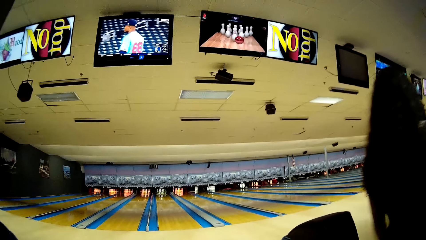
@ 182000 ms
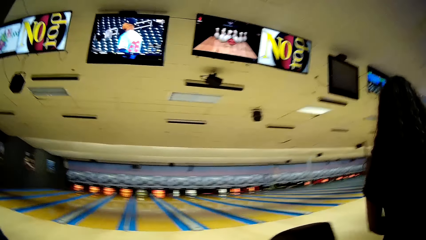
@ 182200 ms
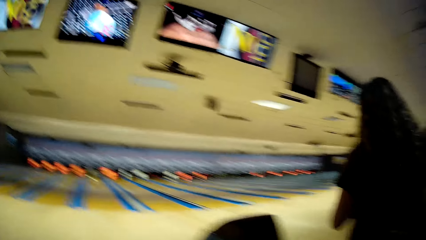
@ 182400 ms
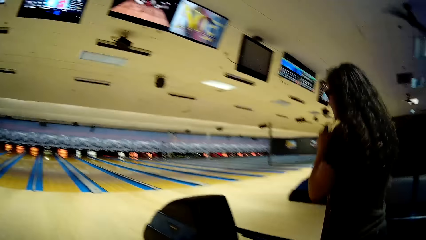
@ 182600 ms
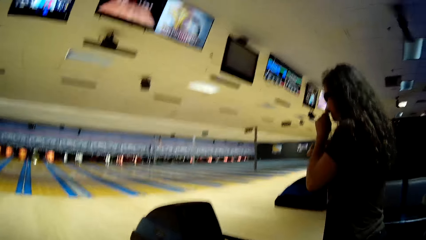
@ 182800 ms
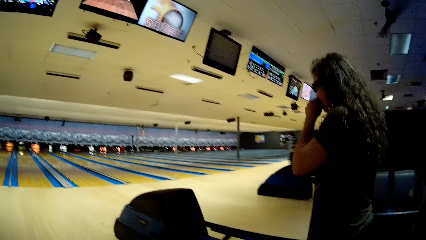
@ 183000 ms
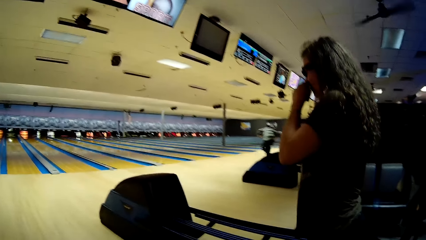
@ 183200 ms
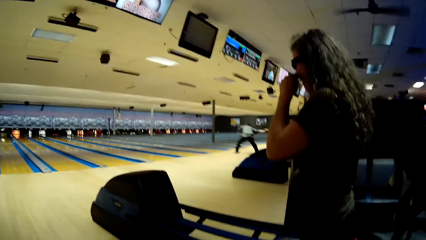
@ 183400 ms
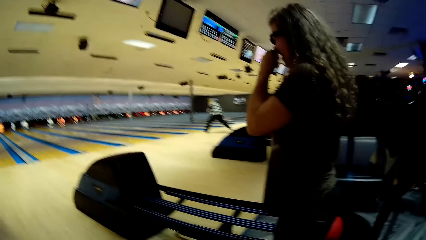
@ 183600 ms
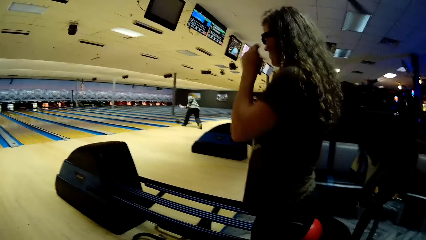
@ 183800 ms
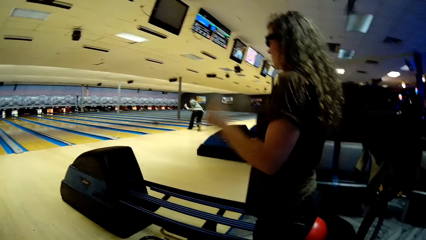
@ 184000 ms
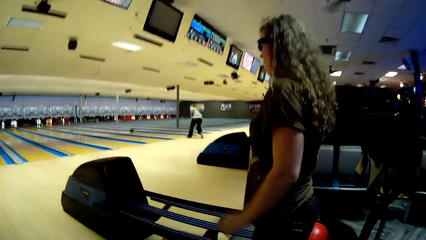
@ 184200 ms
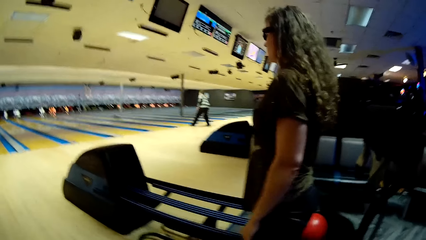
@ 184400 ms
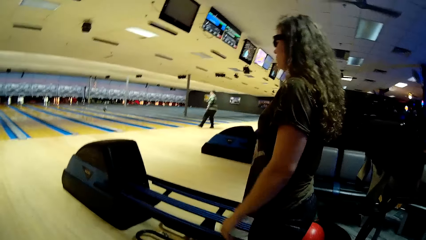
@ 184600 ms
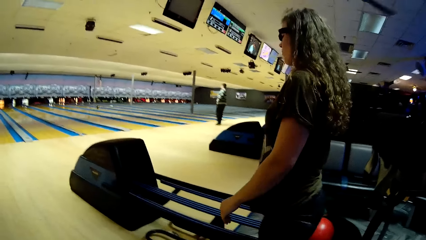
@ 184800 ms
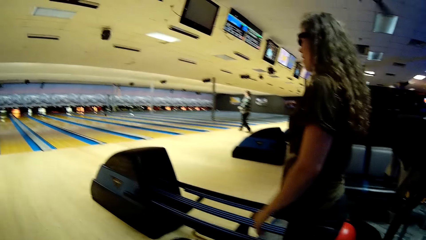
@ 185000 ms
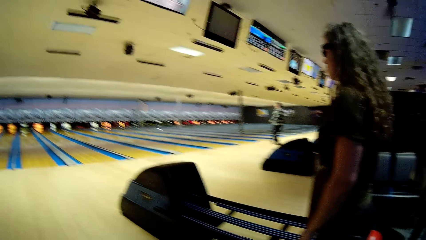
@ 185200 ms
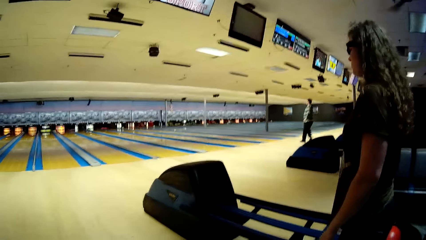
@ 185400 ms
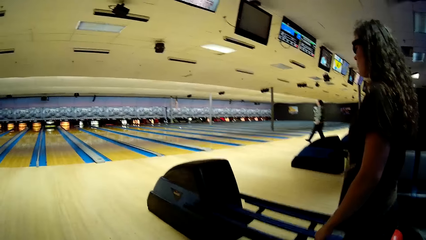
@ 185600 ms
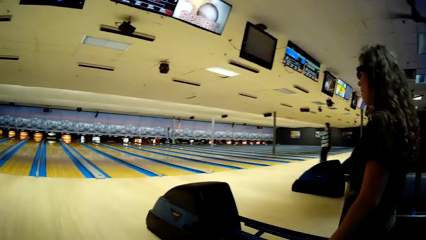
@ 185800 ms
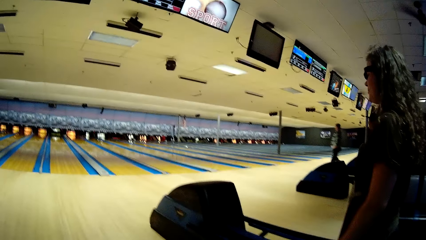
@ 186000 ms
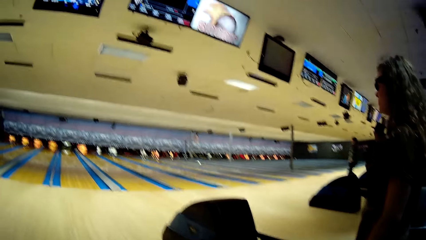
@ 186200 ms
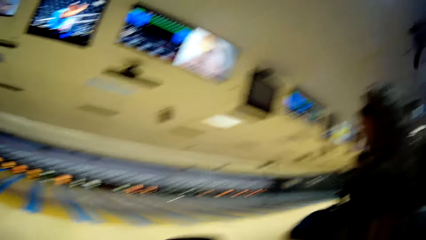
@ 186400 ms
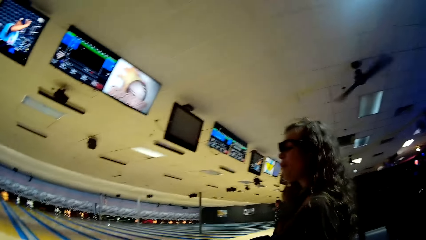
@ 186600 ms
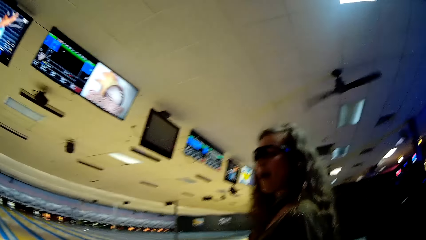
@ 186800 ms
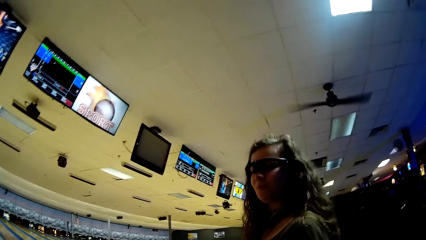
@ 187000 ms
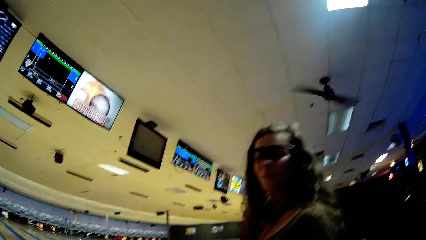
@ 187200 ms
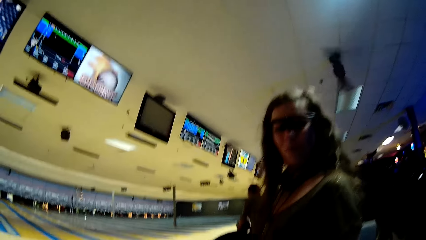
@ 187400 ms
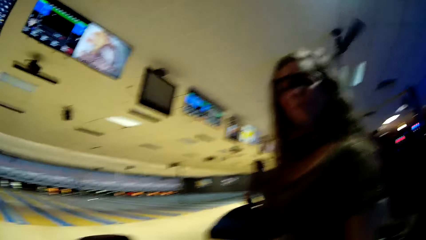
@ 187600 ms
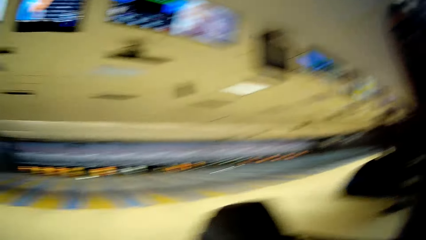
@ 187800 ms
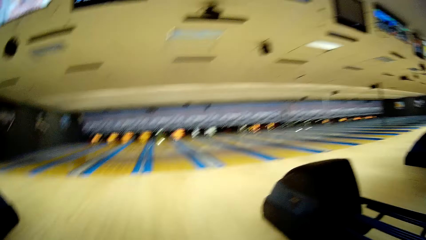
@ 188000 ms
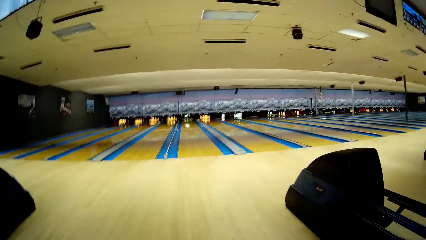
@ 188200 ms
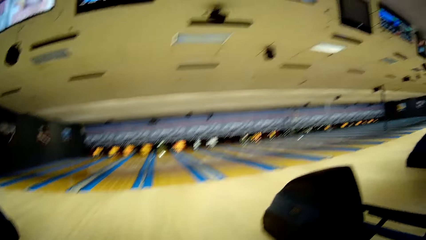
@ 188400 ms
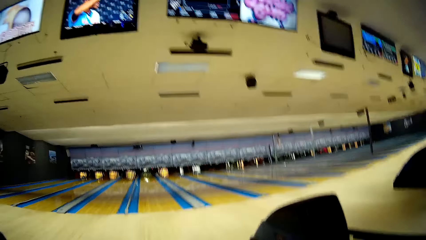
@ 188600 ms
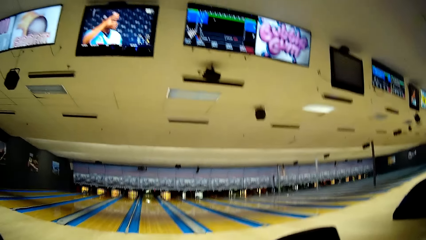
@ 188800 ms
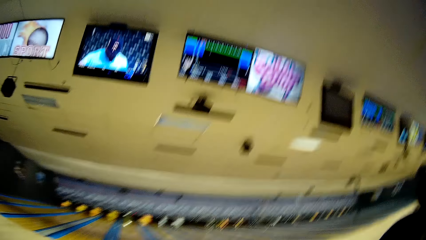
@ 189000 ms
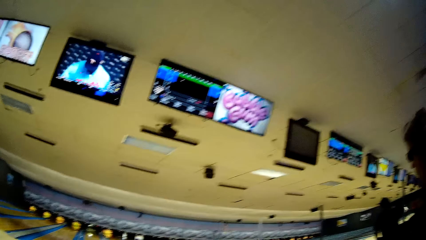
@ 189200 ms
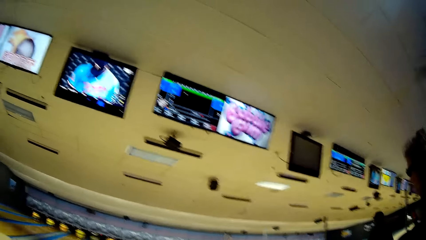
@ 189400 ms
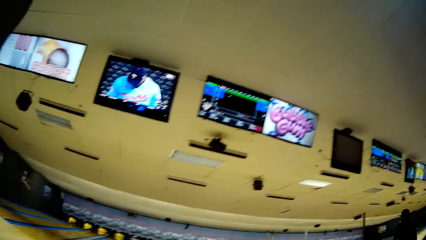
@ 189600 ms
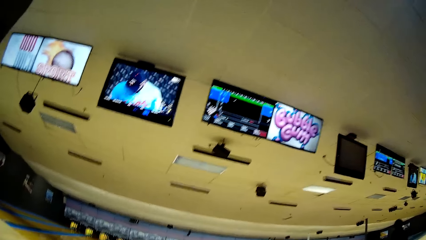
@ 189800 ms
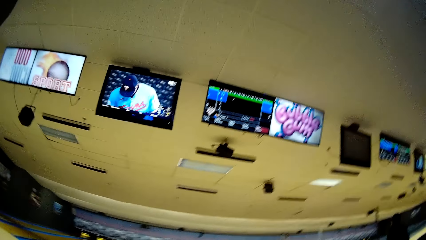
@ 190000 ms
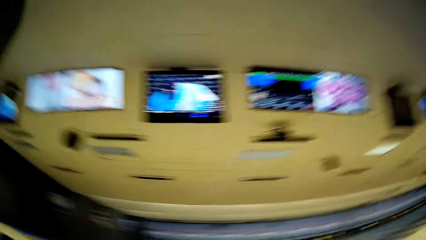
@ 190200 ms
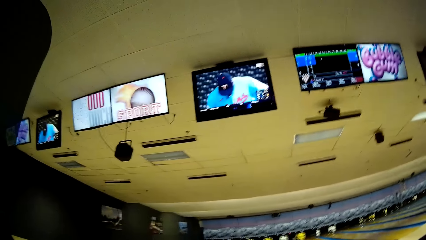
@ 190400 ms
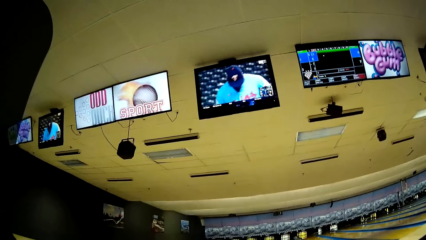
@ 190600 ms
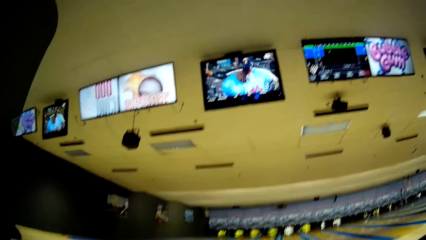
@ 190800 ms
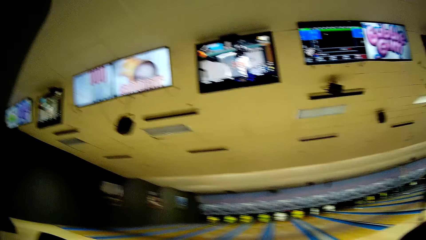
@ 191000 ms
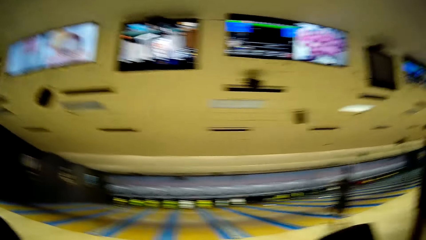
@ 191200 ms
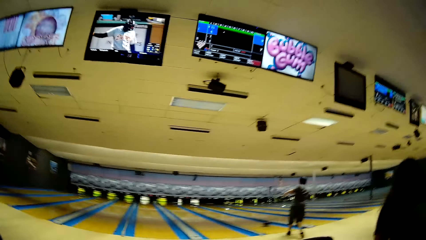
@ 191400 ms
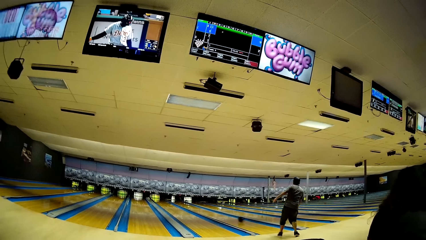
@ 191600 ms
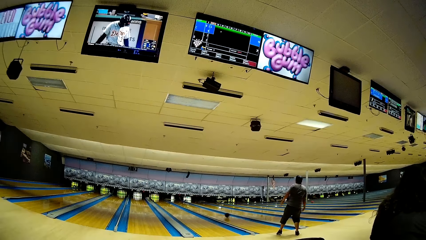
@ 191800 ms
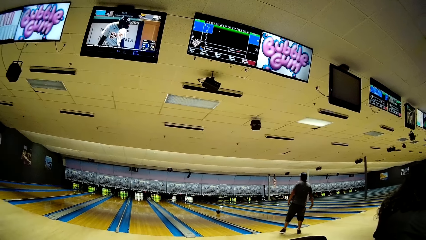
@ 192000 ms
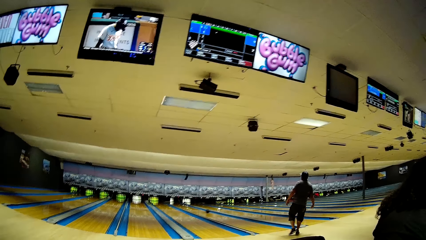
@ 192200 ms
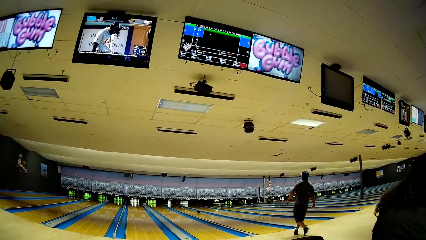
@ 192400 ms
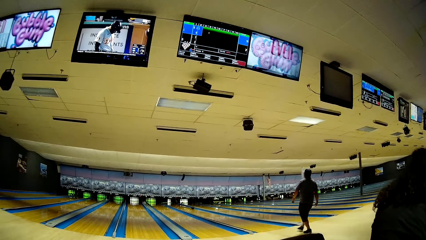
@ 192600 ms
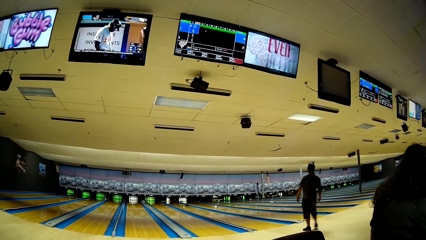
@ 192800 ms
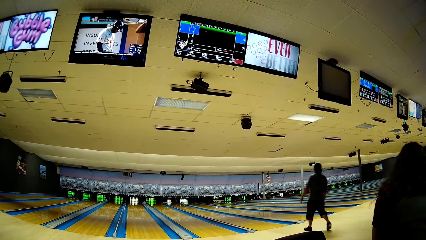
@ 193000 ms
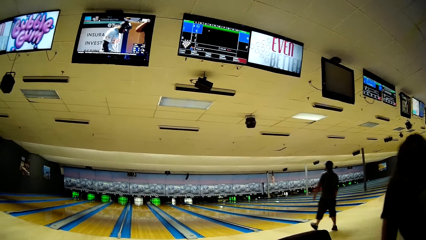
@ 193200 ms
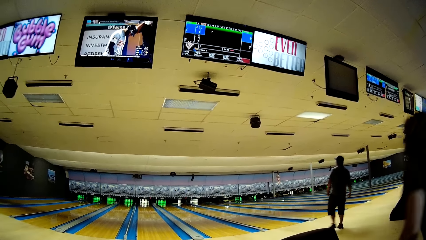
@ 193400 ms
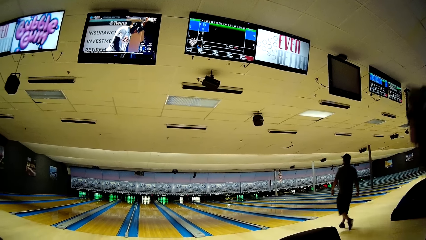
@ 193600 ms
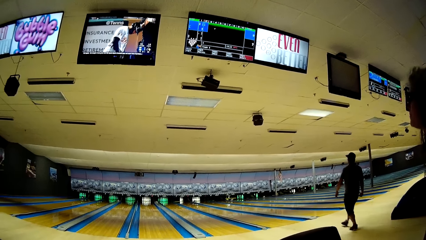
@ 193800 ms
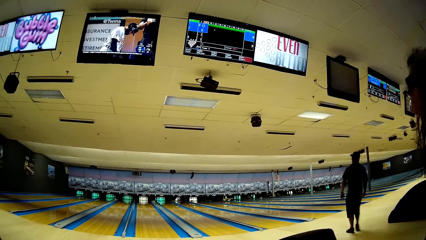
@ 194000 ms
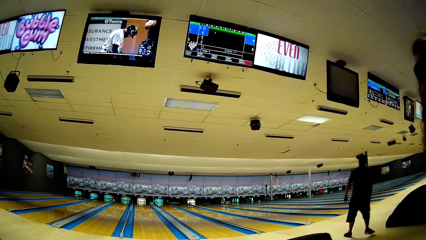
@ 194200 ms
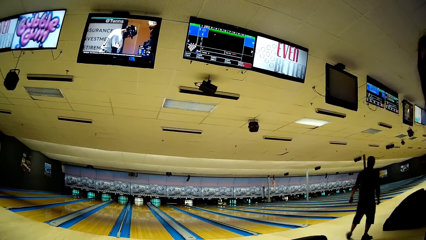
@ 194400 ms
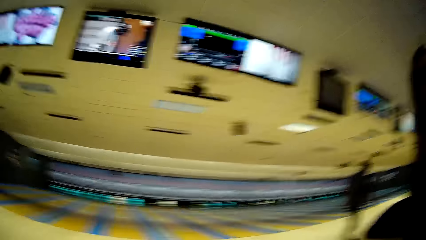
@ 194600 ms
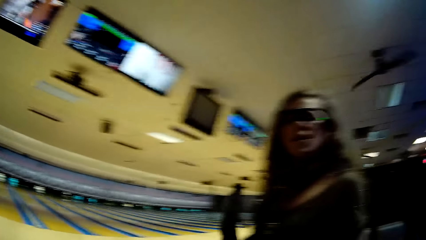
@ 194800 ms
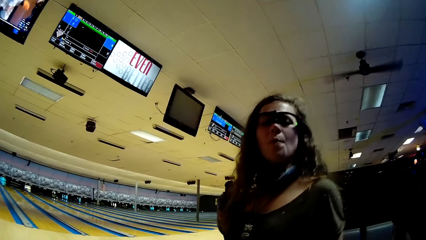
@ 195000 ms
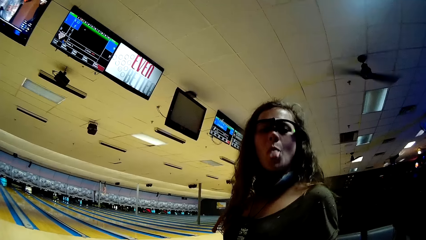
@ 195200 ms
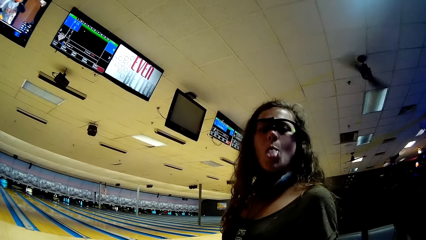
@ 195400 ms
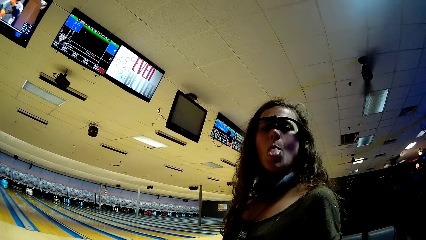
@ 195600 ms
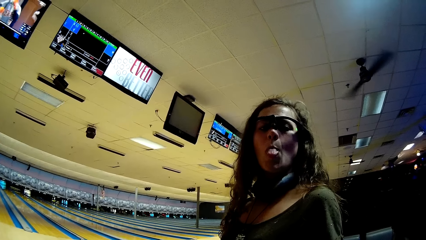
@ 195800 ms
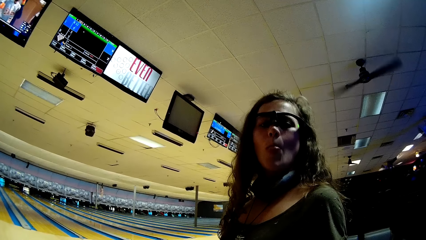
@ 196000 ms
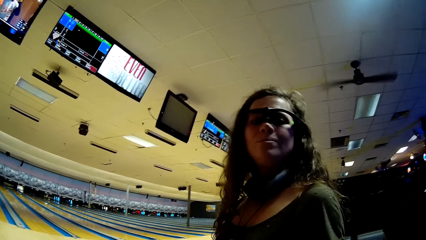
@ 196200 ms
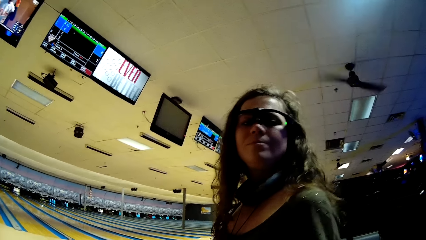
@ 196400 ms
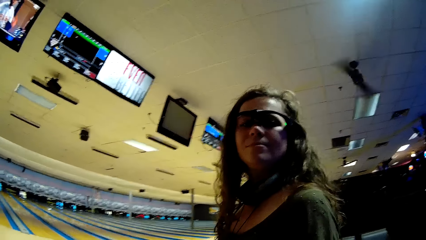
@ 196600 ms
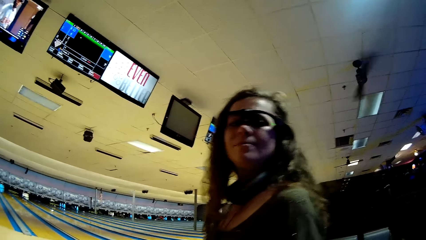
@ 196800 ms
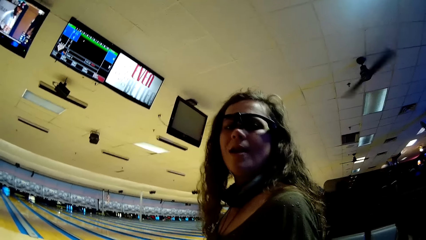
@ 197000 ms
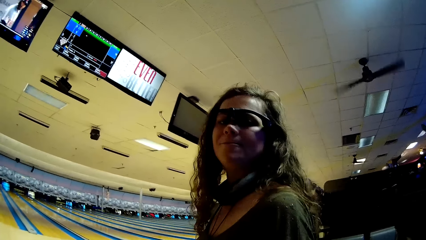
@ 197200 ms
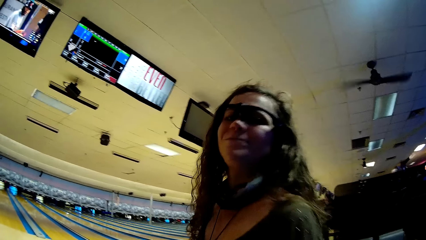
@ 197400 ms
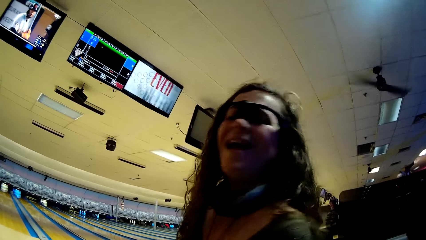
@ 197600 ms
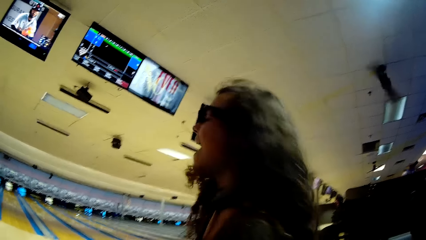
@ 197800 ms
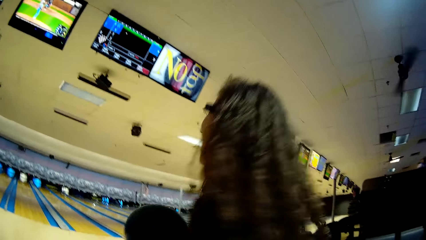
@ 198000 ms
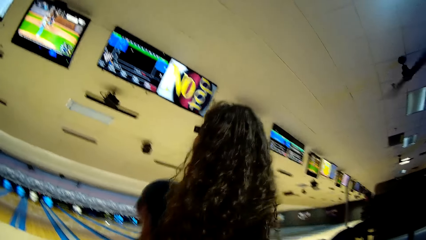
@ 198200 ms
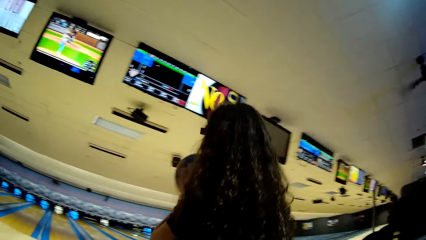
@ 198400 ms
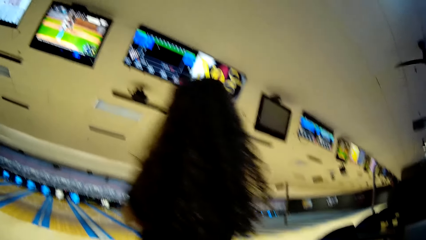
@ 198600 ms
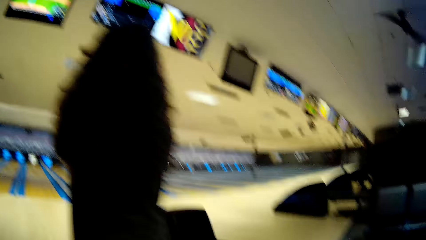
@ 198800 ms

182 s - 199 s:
The woman lifts her hand. A man throws the bowling ball. The woman puts down her hand. The man walks back. The woman looks at the camera wearer and turns the head. The camera wearer looks around the bowling area. Another man throws the bowling ball. The woman picks up the bowling ball. The woman removes the tongue out, rolls her tongue and moves the tongue in the mouth. The woman turns.
